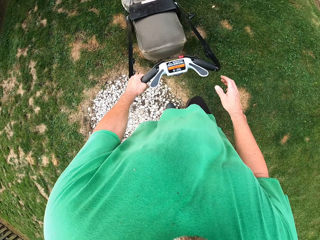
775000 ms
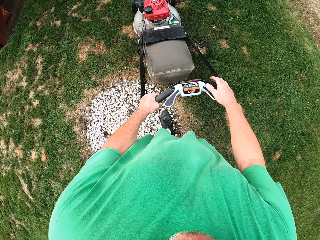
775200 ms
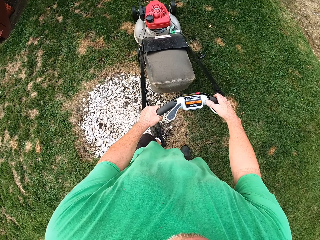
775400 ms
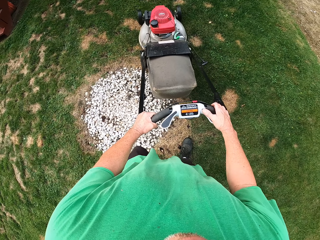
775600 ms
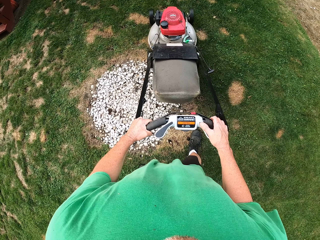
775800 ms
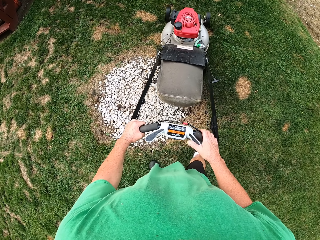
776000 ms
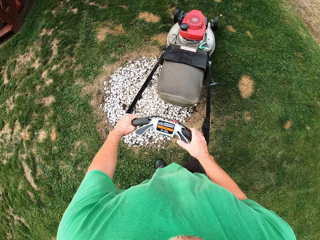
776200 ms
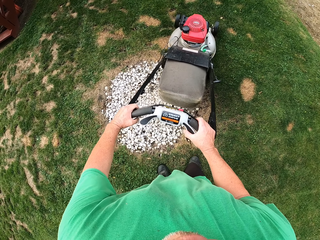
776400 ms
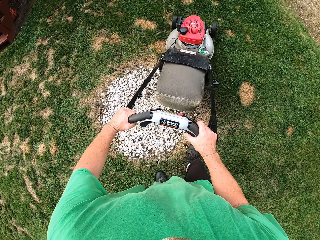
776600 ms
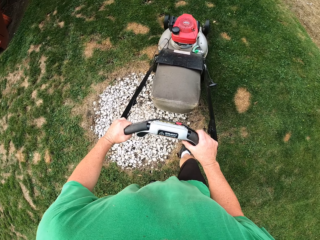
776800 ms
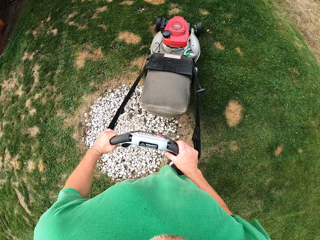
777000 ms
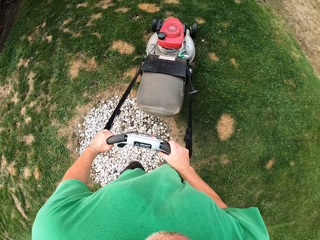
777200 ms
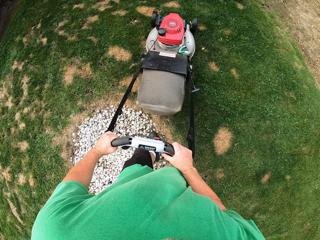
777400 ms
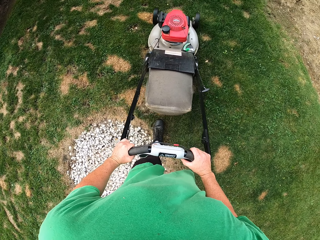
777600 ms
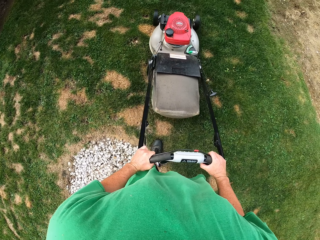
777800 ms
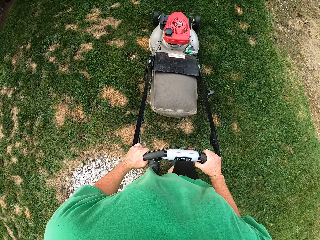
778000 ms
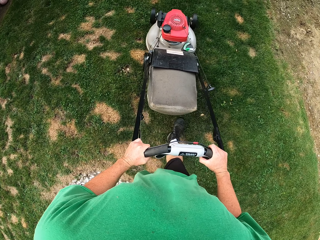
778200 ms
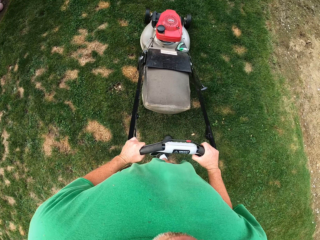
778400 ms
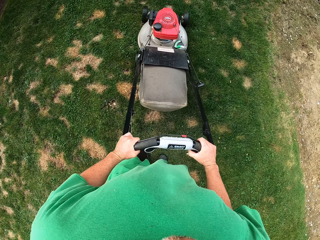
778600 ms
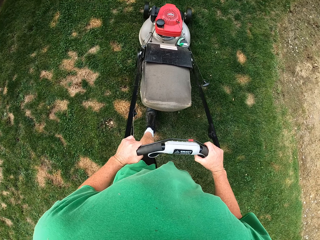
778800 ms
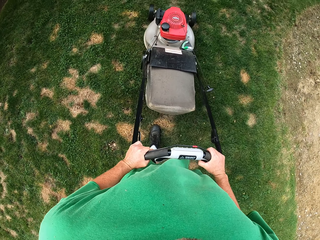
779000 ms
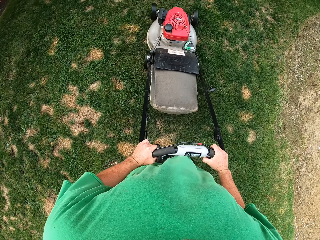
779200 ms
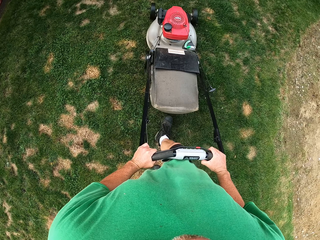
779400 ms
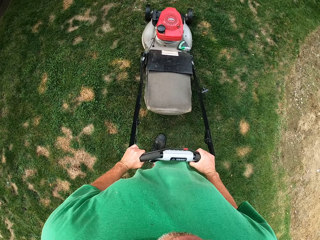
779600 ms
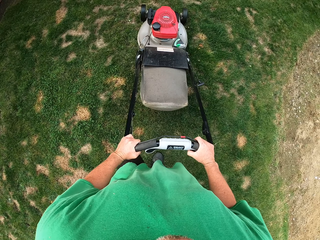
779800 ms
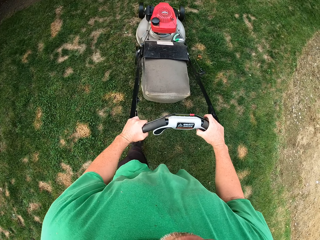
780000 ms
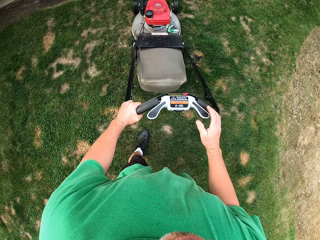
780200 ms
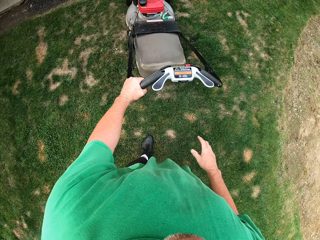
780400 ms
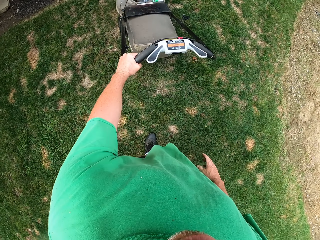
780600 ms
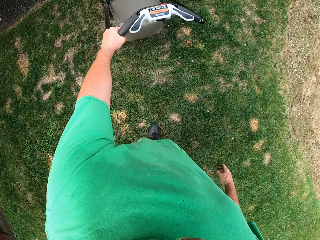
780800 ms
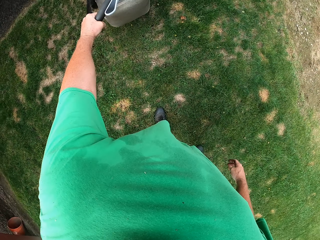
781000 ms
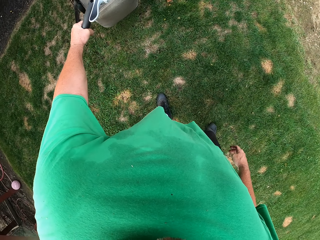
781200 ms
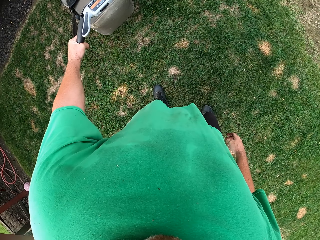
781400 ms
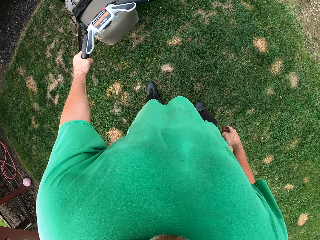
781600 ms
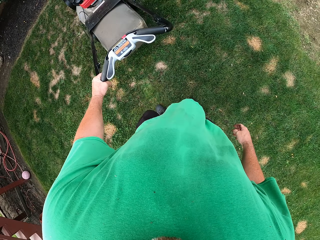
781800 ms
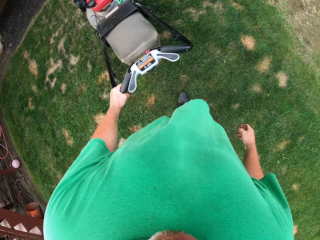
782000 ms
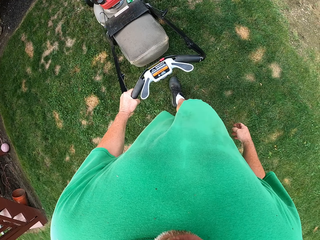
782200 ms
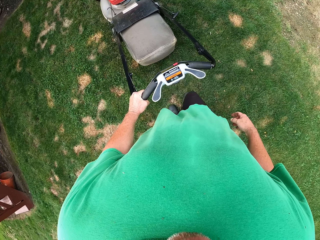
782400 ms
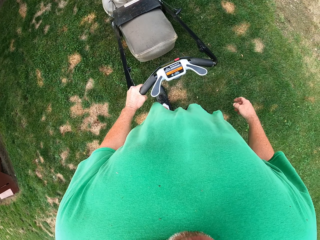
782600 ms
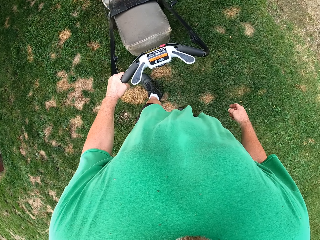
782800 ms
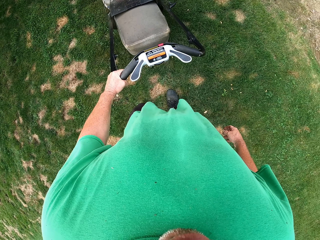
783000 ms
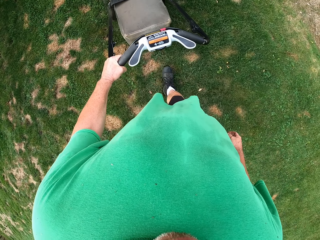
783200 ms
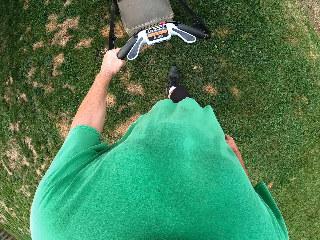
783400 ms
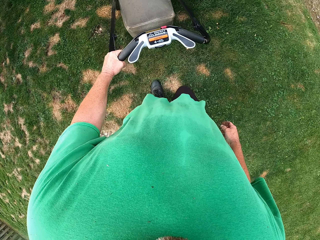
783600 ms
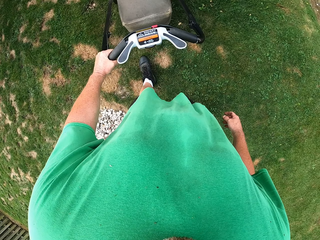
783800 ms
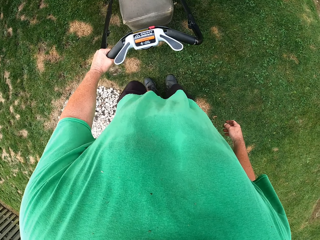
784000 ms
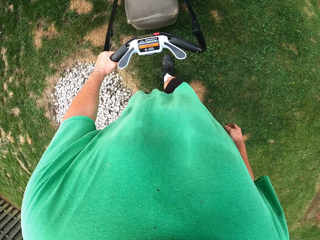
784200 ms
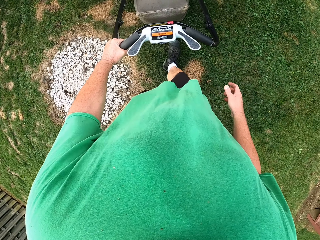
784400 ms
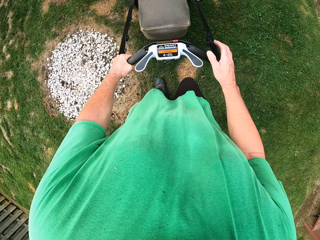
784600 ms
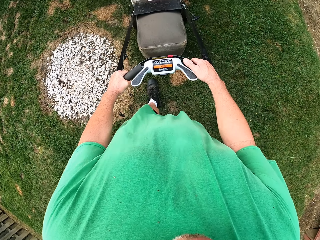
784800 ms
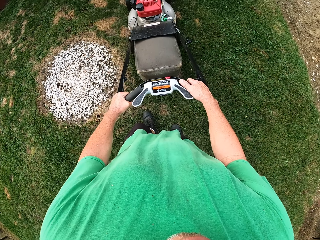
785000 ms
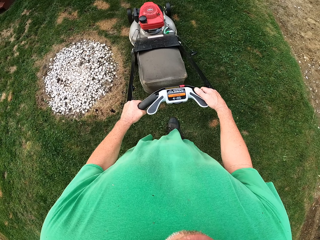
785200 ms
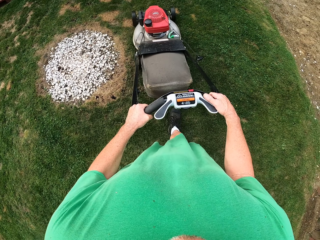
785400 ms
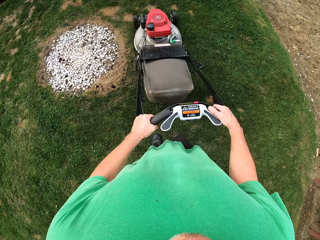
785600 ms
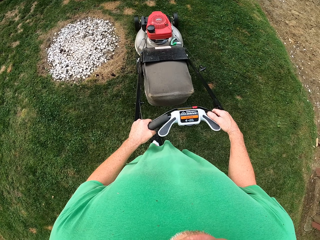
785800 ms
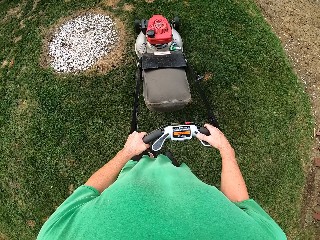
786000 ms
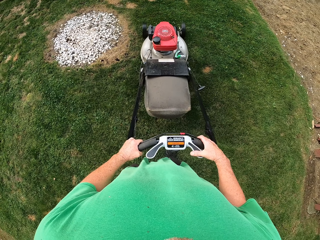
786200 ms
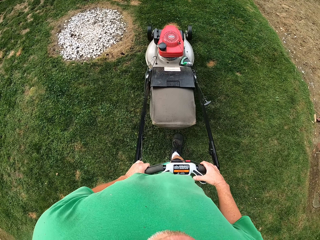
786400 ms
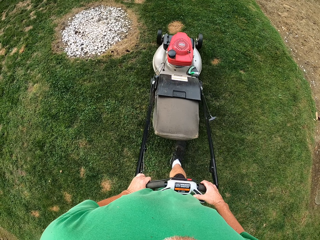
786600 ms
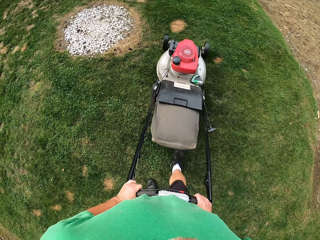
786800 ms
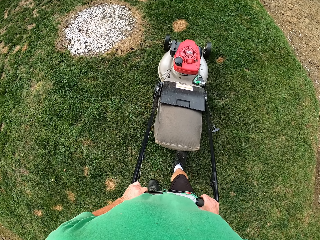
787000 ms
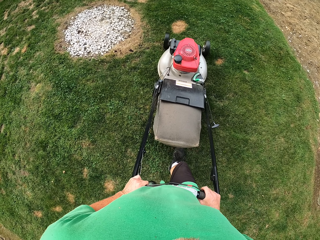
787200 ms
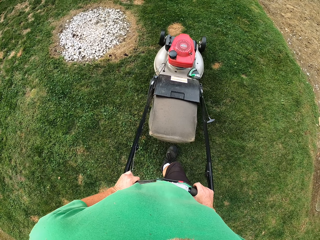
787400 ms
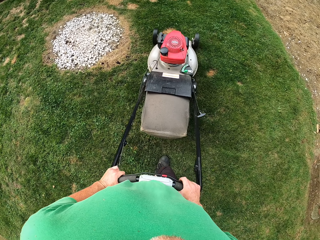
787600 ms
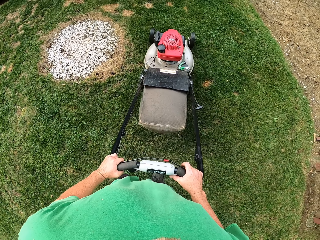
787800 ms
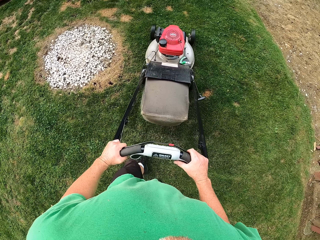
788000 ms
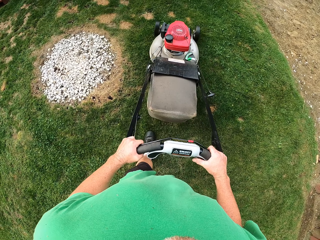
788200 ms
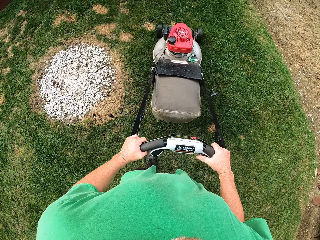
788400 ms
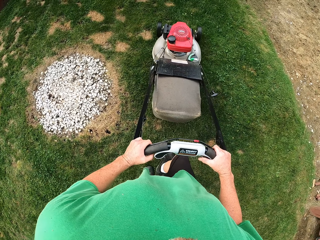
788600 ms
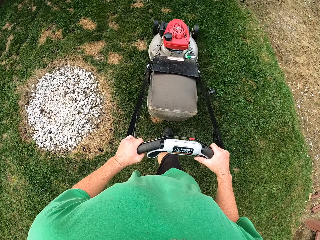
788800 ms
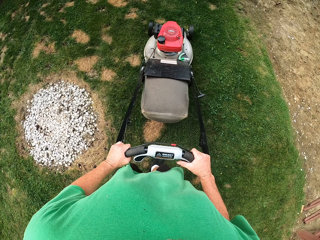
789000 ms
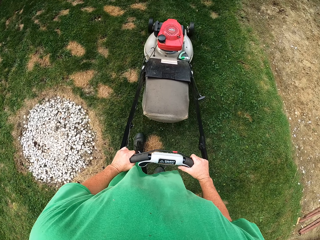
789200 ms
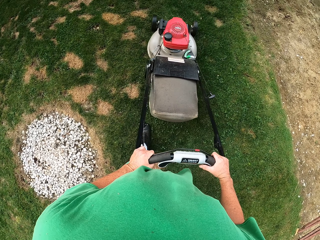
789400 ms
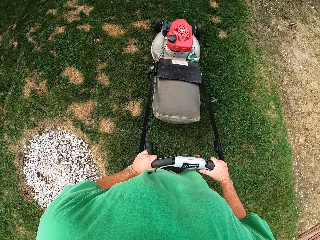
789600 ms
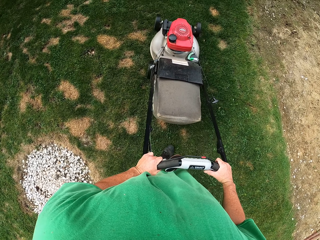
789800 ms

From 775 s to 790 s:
The camera wearer holds the reel mower with both hands. They push the reel mower forward. They pull the reel mower with the left hand. They hold the reel mower with both hands. They push the reel mower forward.

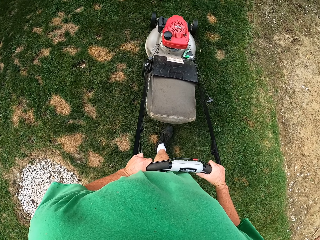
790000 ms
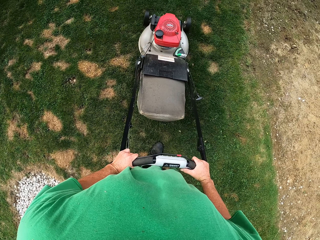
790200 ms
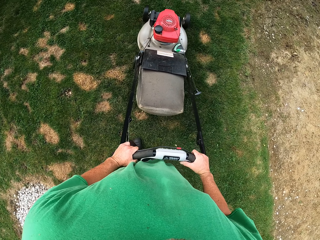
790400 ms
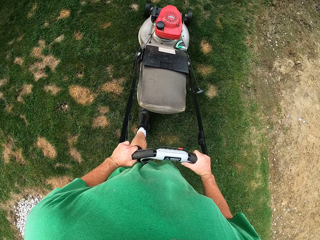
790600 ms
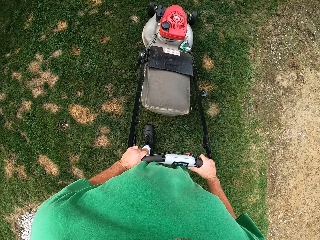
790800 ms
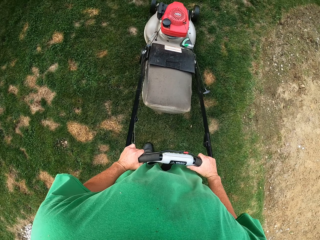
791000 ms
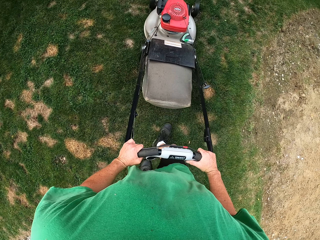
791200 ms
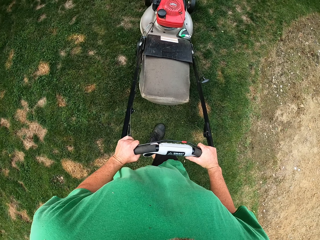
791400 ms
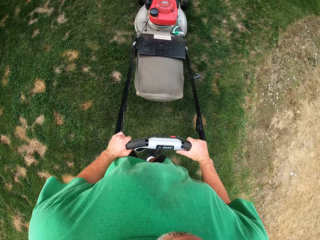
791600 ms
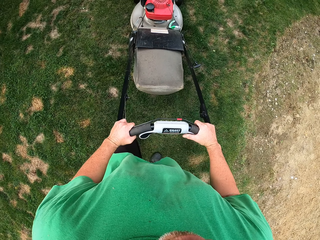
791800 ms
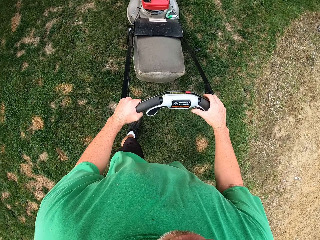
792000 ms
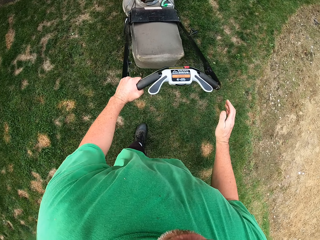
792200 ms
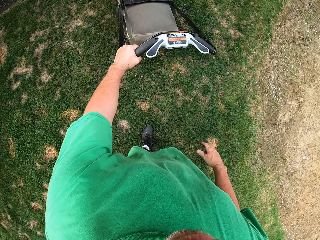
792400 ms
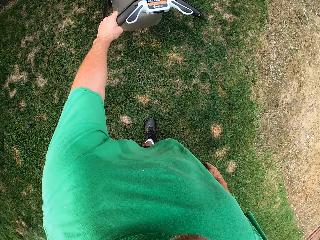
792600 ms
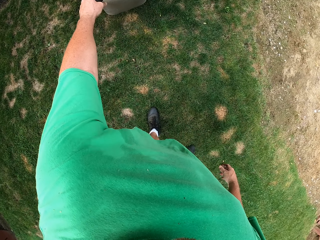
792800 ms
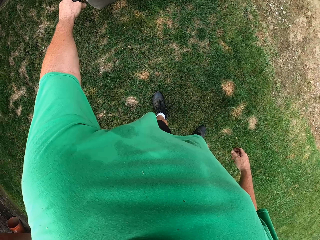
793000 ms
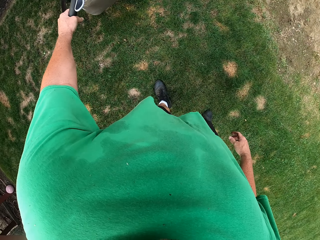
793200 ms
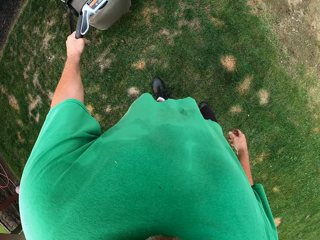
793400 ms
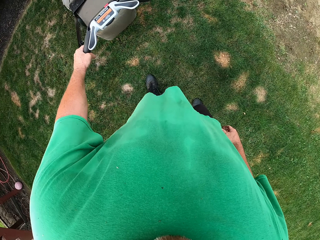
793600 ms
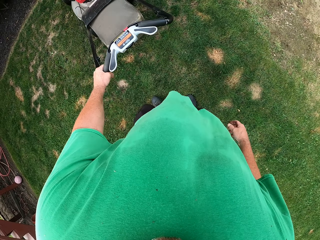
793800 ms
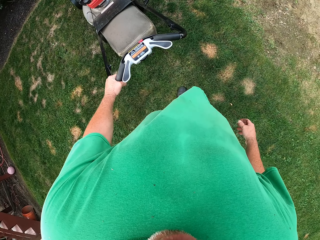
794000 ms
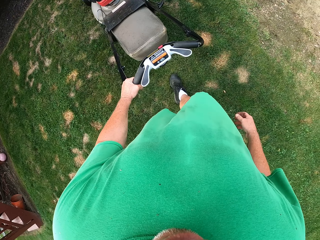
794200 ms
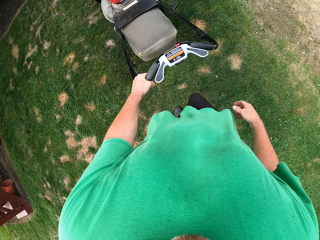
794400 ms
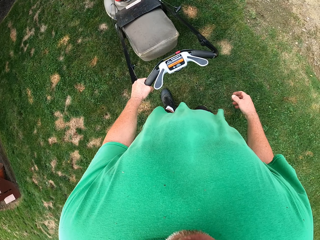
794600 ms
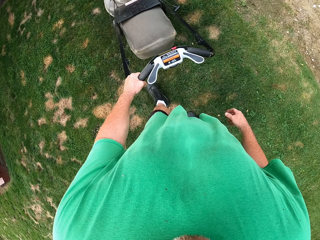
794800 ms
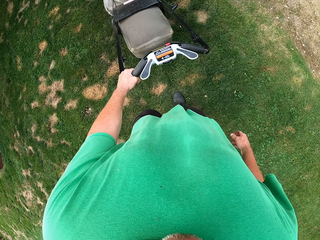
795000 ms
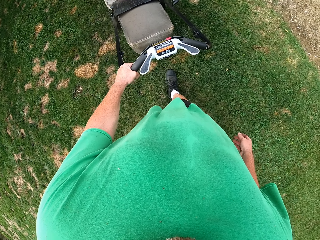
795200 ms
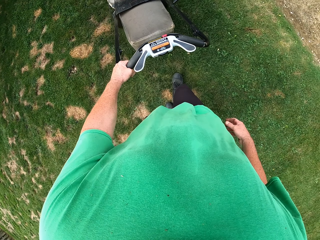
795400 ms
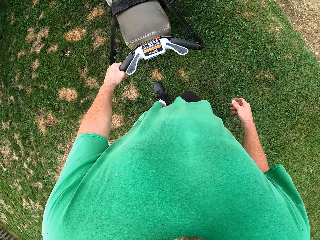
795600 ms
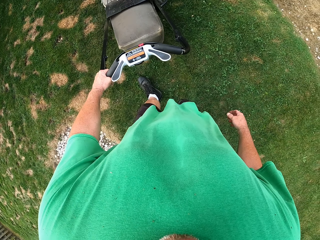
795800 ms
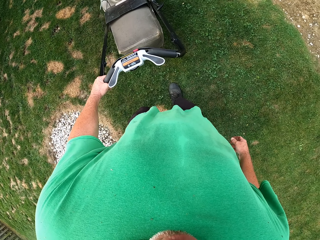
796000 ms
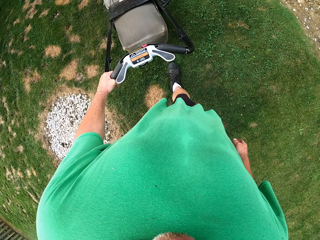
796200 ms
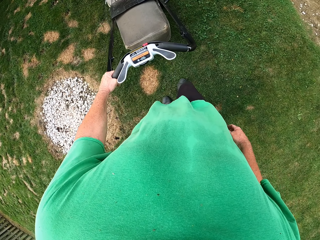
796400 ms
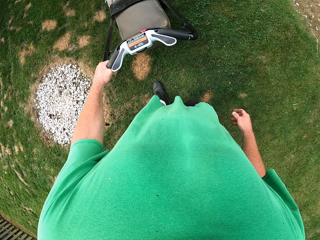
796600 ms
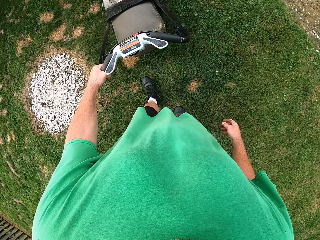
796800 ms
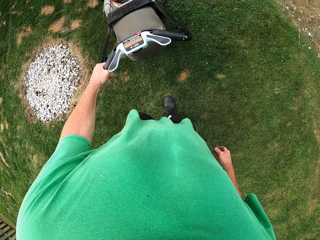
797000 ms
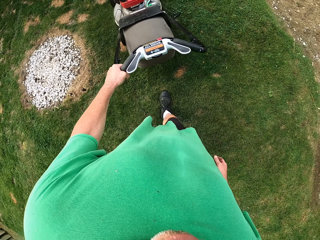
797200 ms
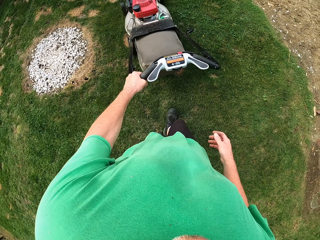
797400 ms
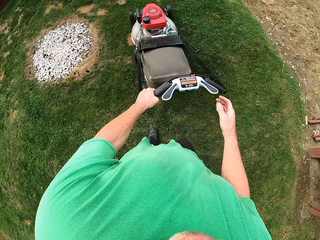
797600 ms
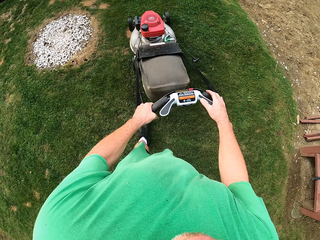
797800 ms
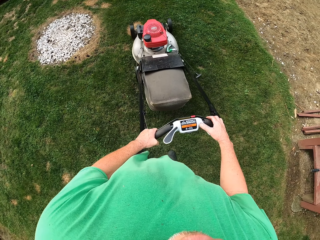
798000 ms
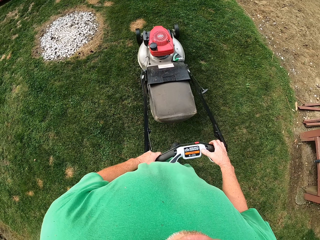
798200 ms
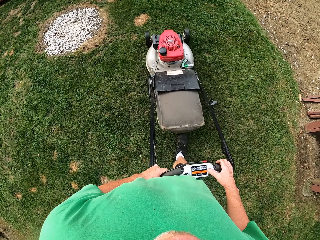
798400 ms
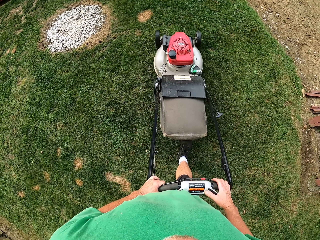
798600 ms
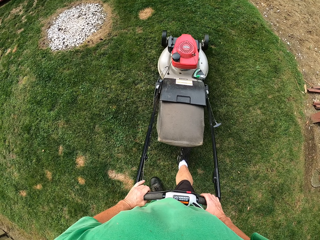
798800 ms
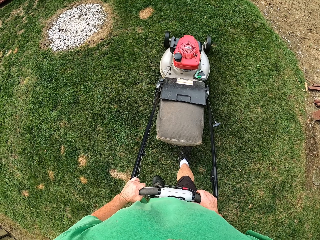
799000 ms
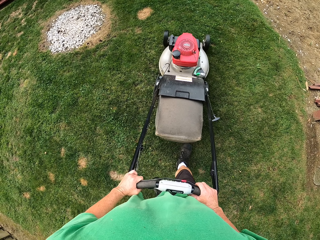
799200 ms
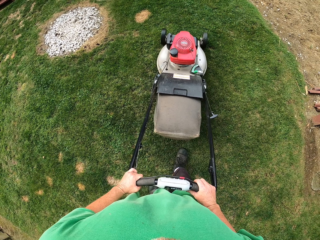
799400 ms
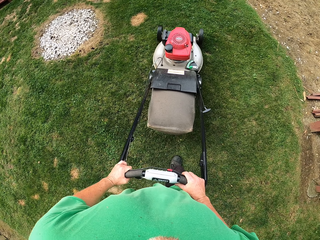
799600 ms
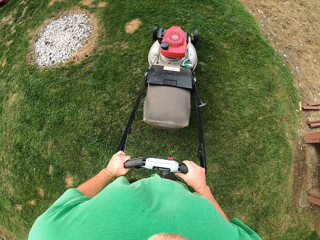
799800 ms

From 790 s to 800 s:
The camera wearer pulls the reel mower with the left hand. They pull the reel mower with both hands. They push the reel mower with both hands.
